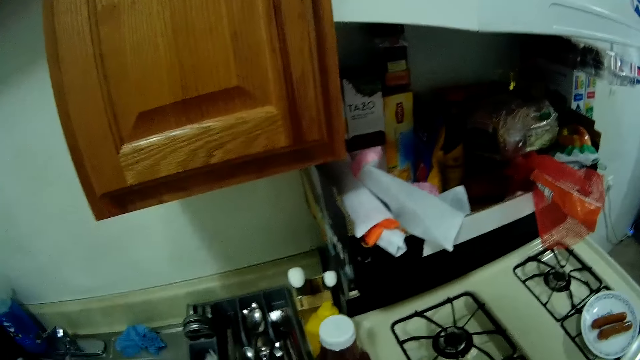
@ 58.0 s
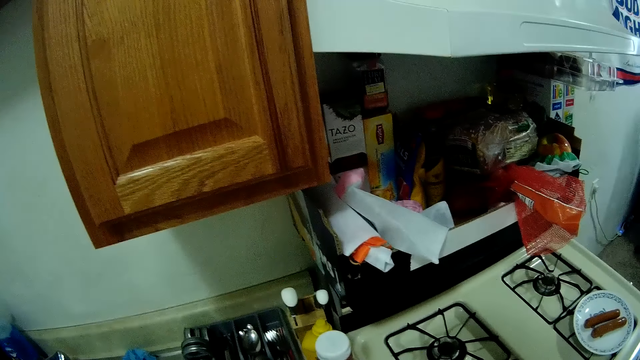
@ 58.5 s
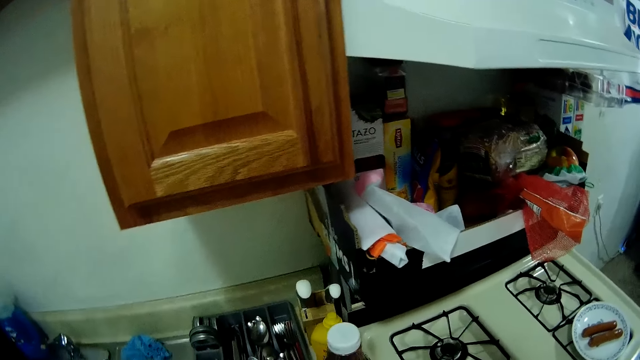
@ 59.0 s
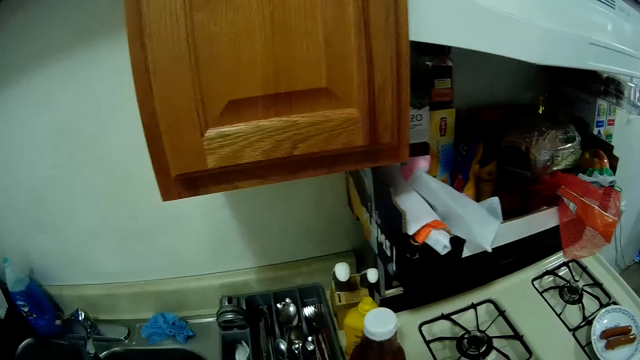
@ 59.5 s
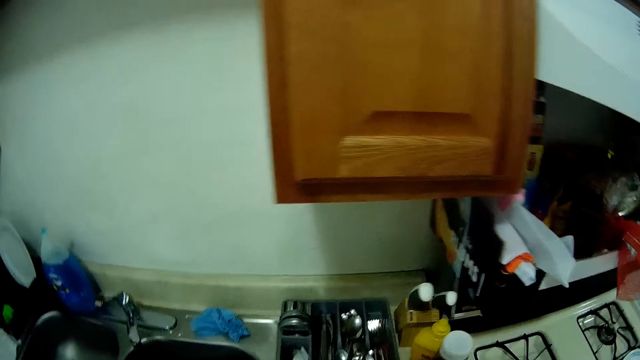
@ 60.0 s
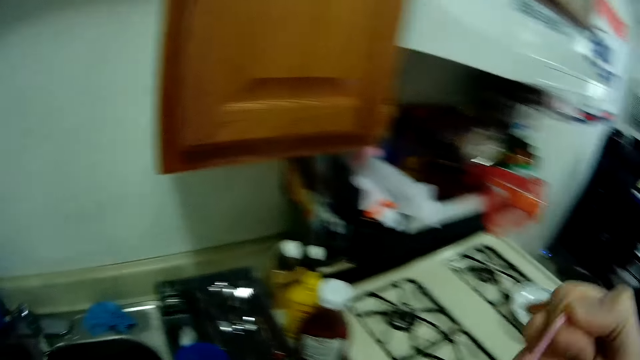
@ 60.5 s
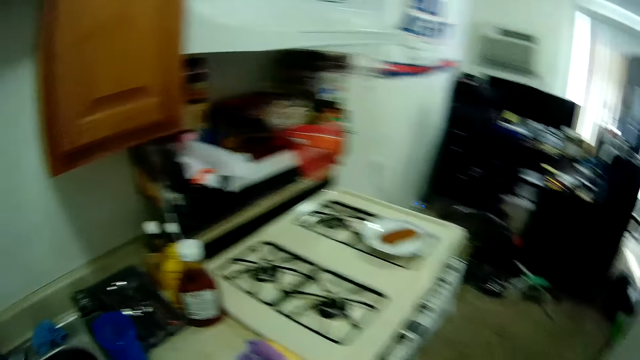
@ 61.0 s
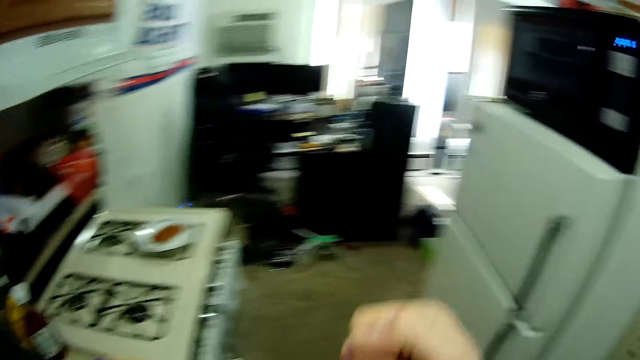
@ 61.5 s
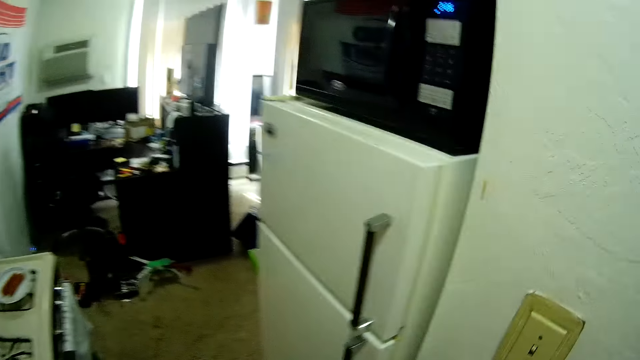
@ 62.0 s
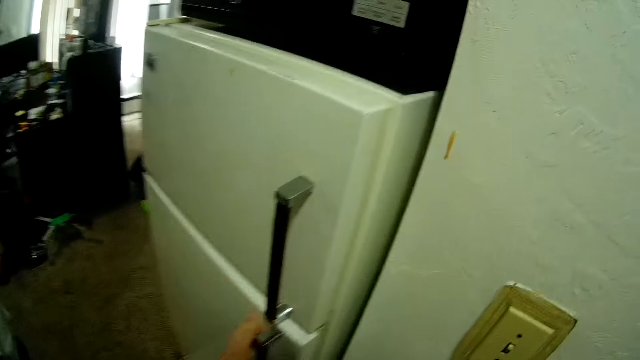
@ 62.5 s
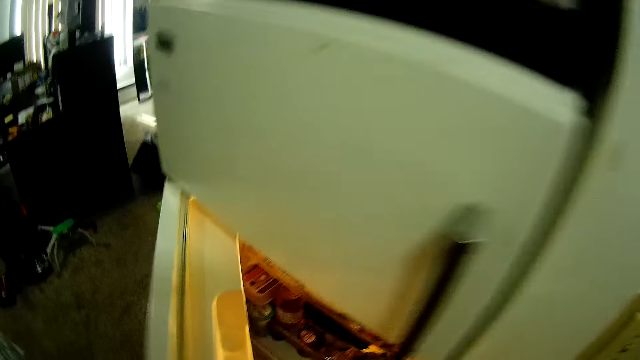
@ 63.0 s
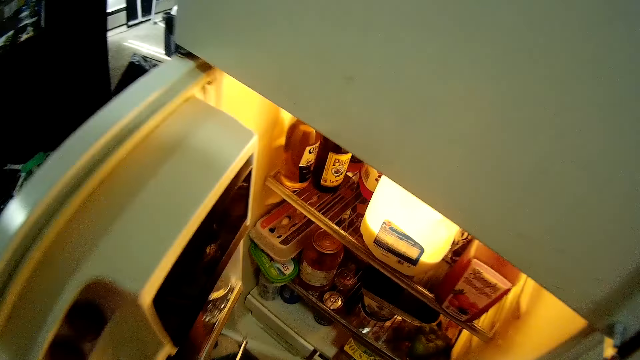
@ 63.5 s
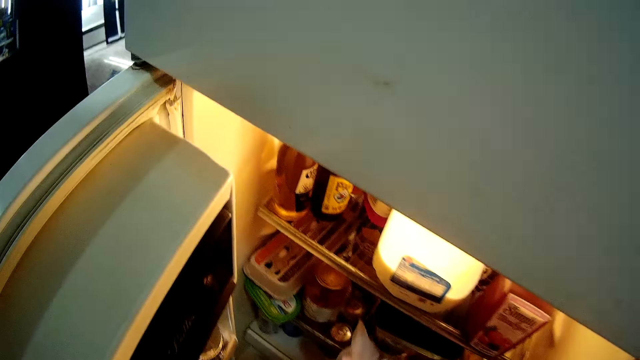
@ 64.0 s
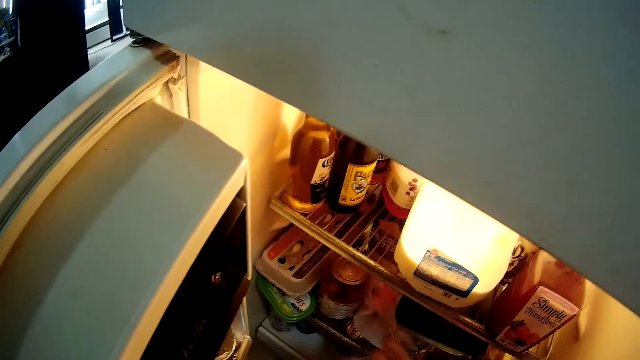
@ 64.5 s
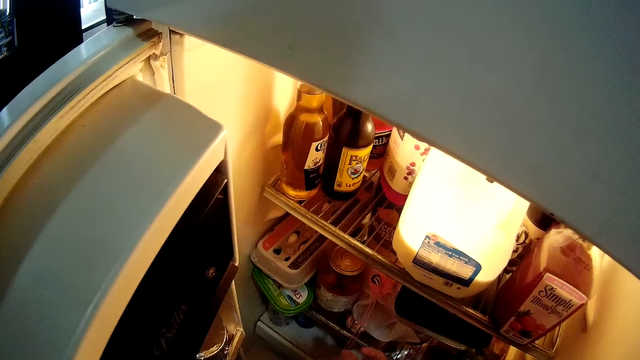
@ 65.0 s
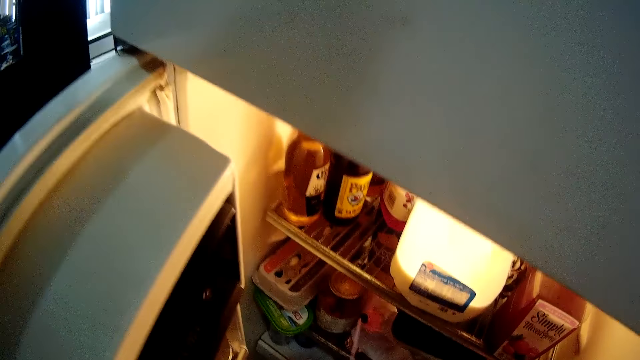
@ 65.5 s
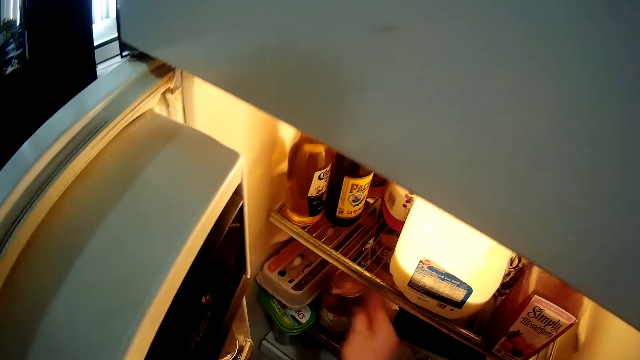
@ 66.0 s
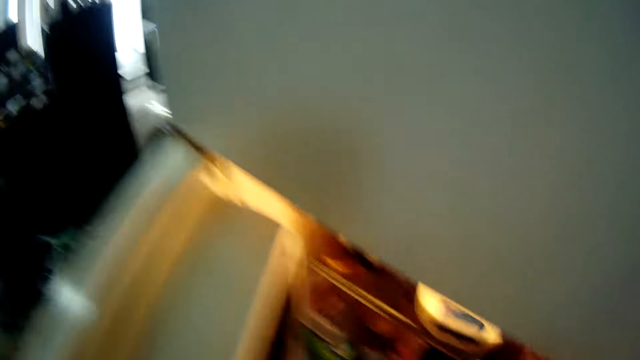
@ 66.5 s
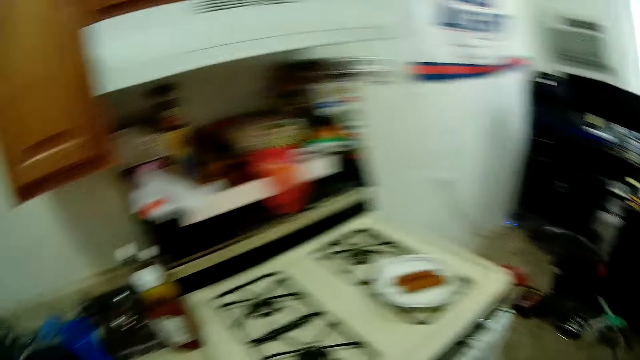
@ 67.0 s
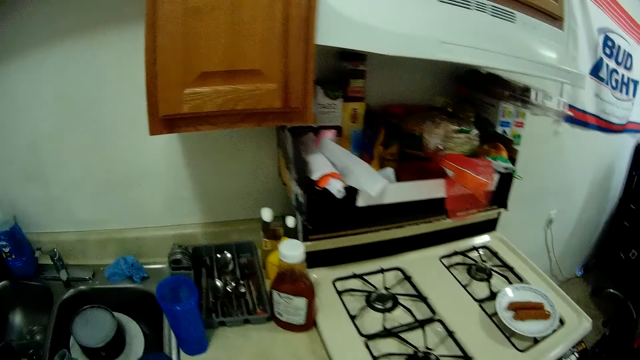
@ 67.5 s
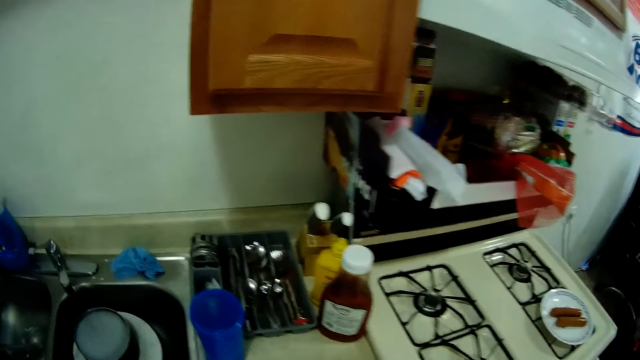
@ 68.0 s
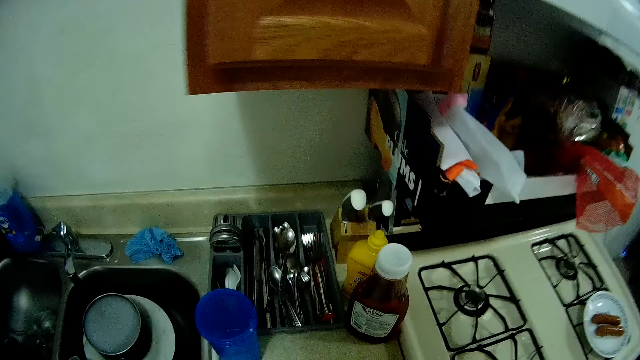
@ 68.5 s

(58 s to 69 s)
The camera wearer pulls something. He opens the fridge with his left hand. He takes out an onion from a bag in the fridge. He looks around.

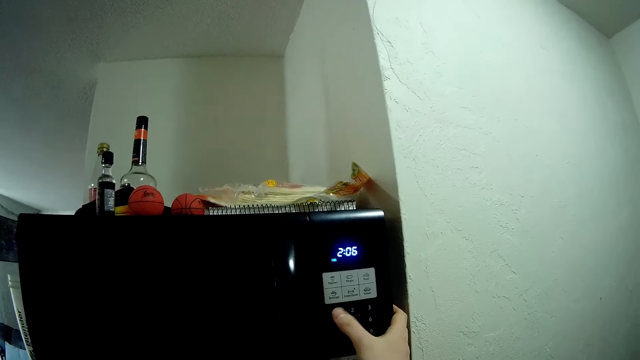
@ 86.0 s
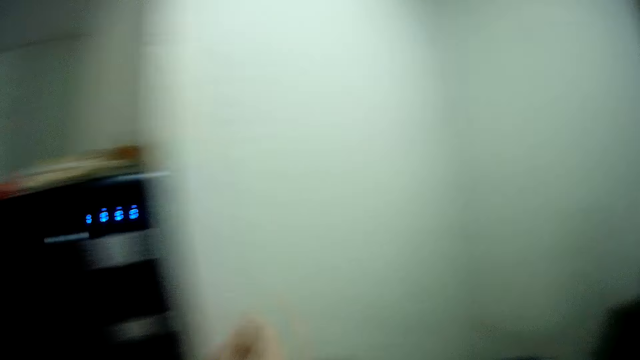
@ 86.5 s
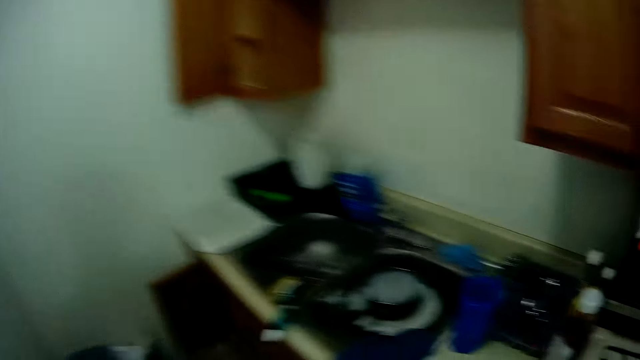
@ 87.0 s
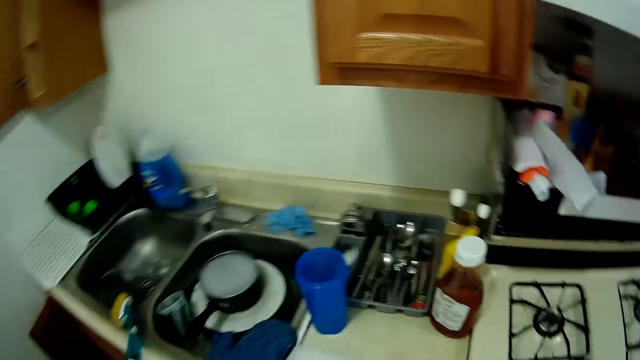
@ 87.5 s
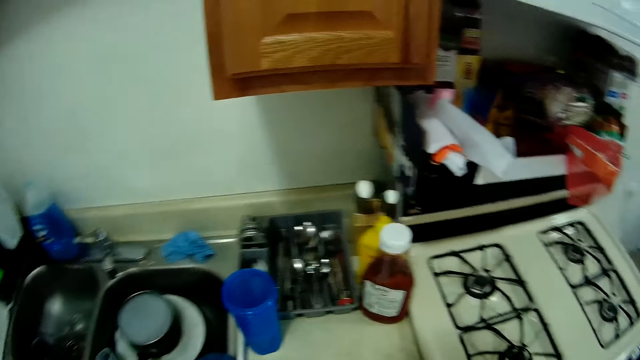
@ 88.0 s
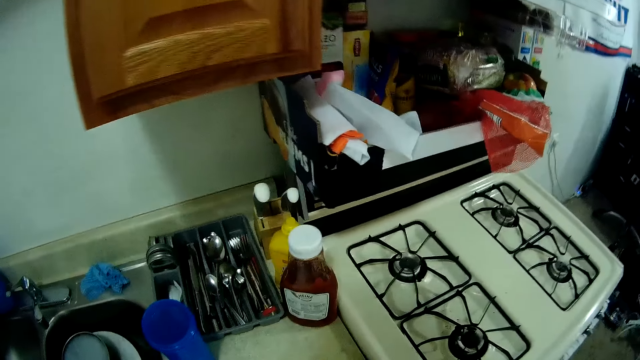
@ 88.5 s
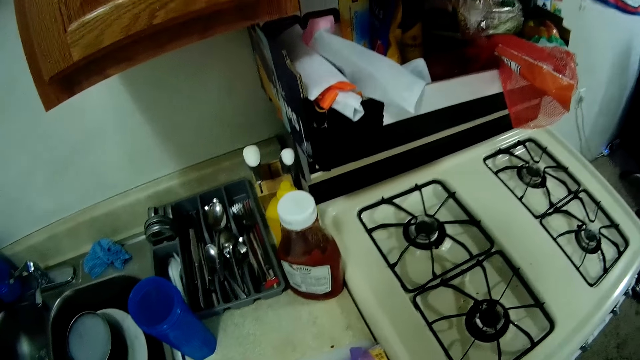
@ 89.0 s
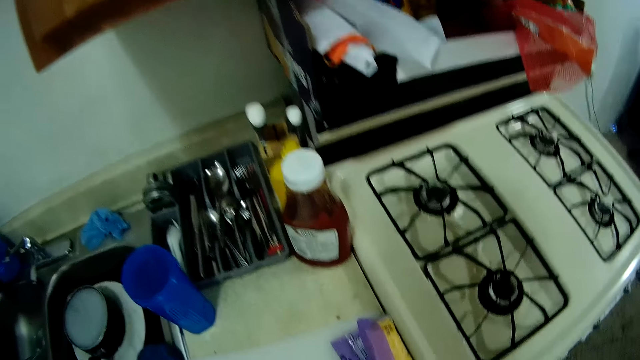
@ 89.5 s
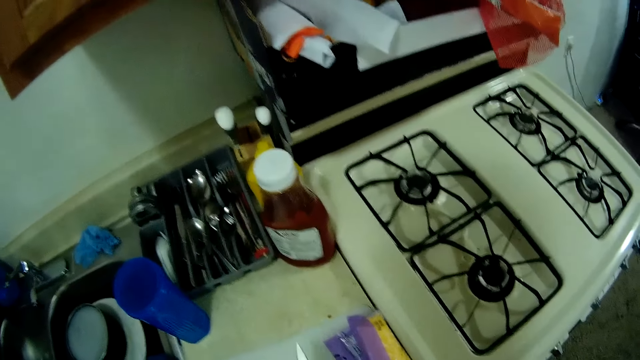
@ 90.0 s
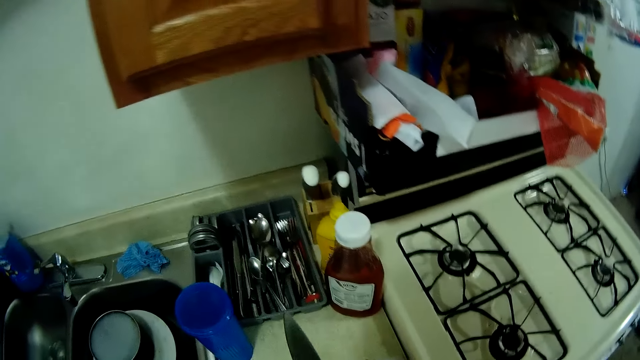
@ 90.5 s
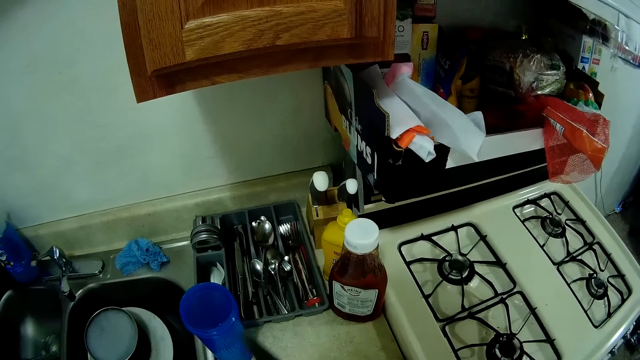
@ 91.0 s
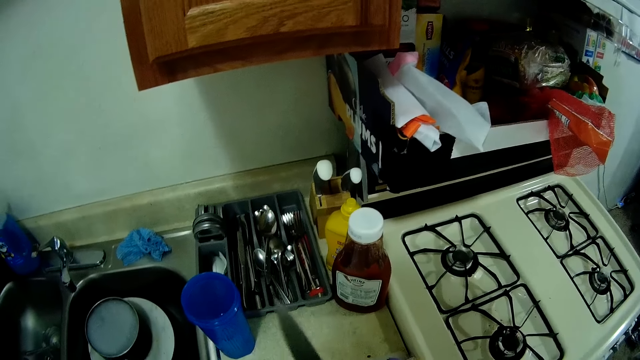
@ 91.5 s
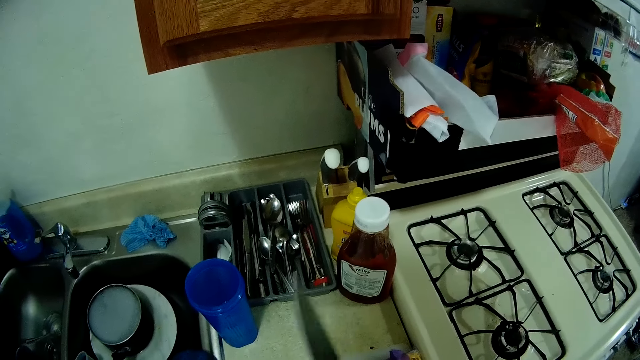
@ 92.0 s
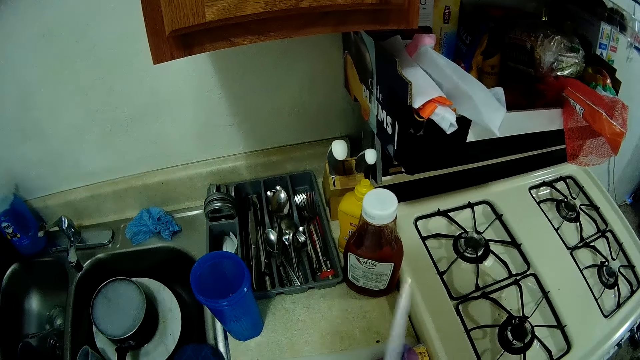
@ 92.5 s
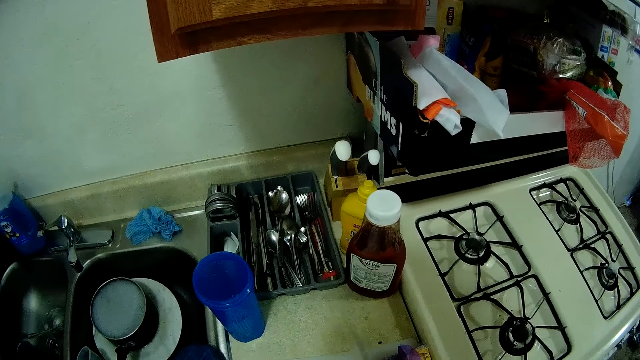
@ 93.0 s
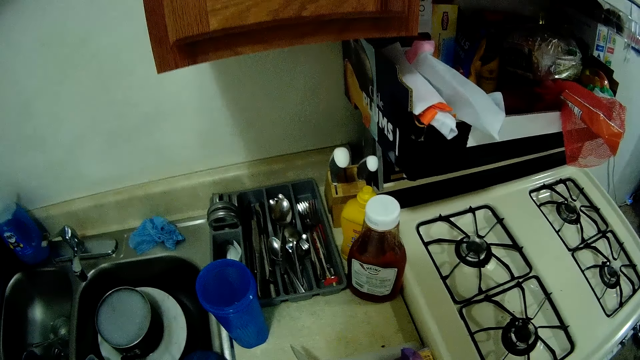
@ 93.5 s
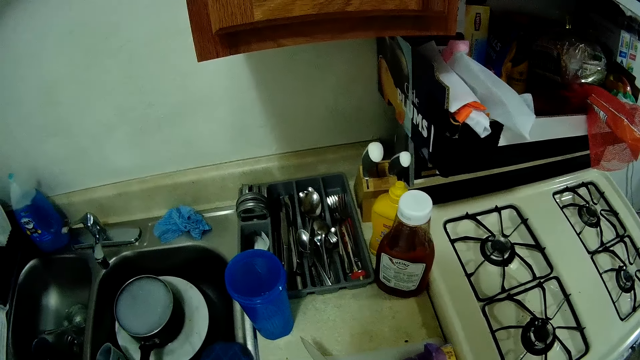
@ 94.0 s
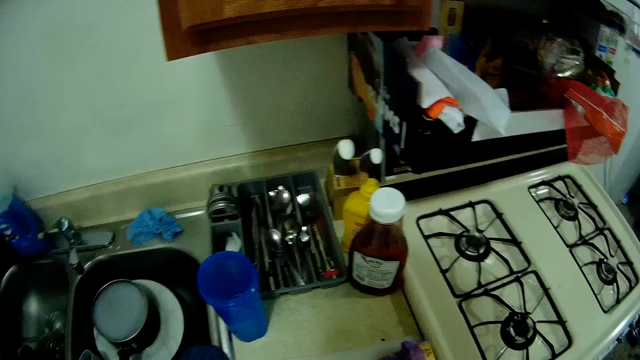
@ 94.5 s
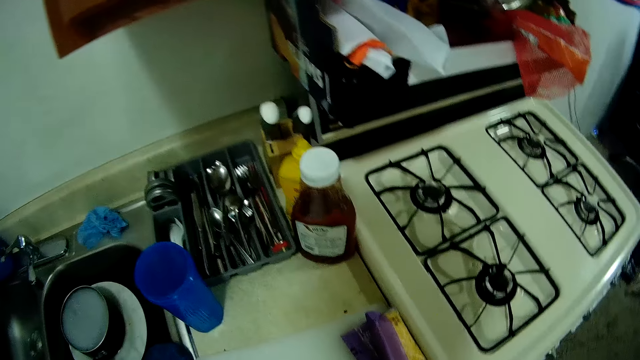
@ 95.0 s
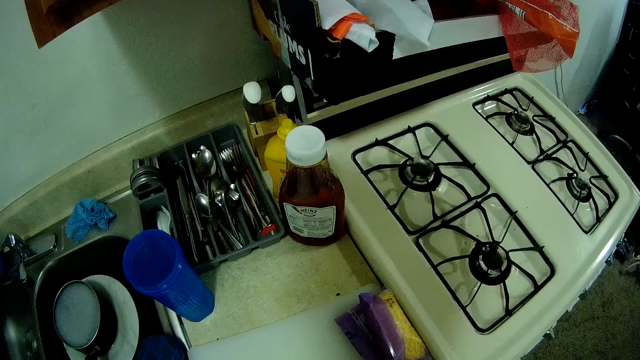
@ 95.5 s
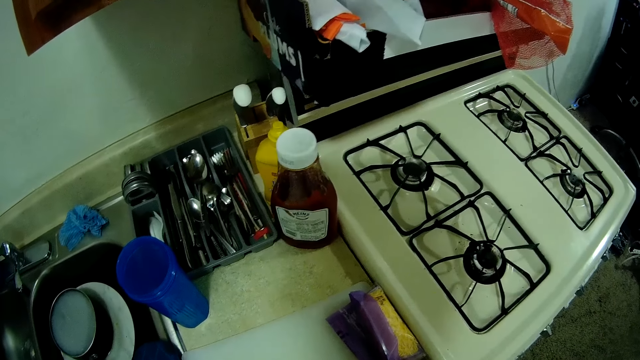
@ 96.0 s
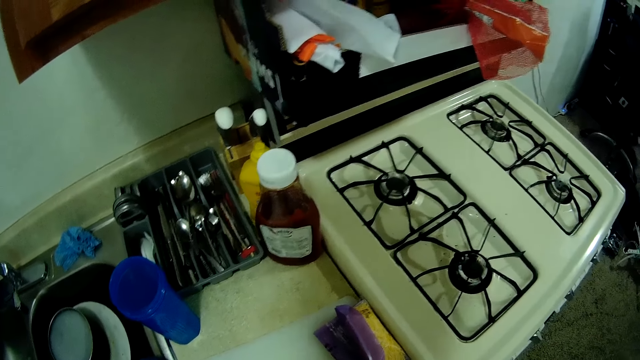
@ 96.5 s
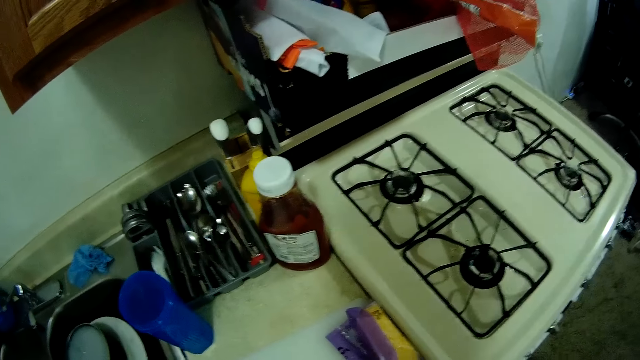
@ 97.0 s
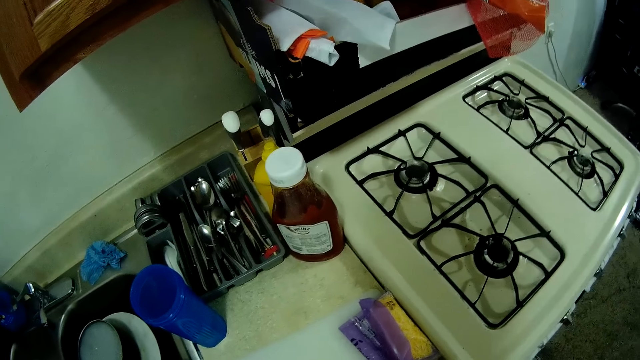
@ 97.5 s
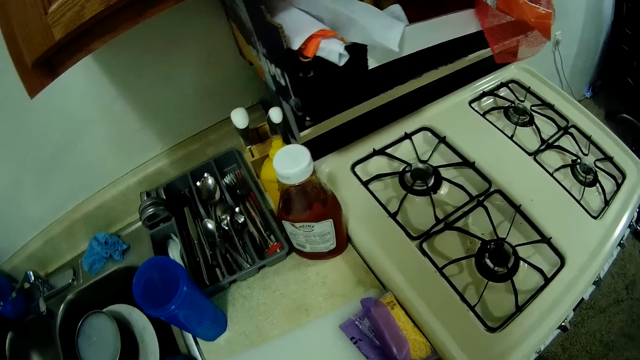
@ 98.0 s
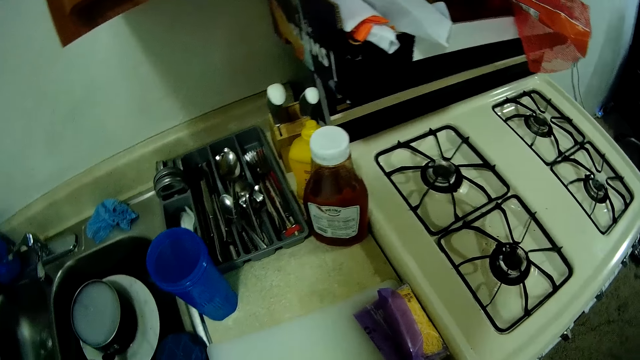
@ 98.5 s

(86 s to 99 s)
The camera wearer starts the microwave and moves around the kitchen. He takes the knife from a chopping board with his right hand. He holds the cutting knife. He does something.
